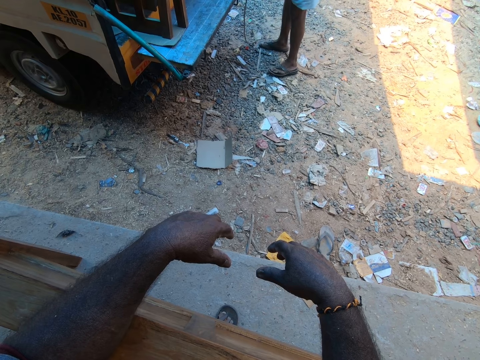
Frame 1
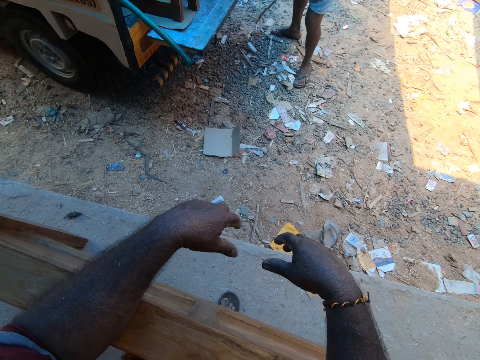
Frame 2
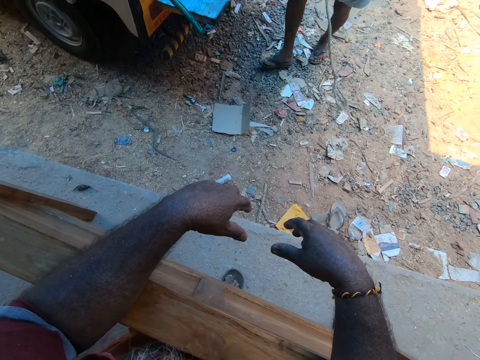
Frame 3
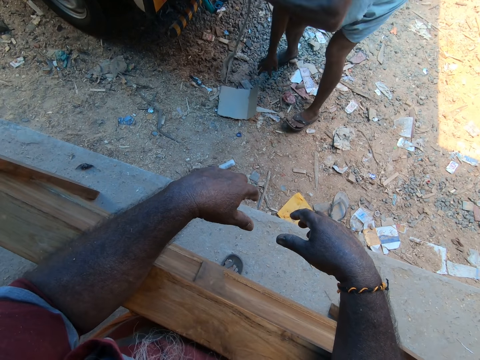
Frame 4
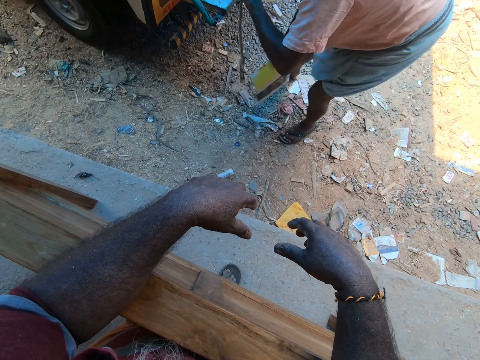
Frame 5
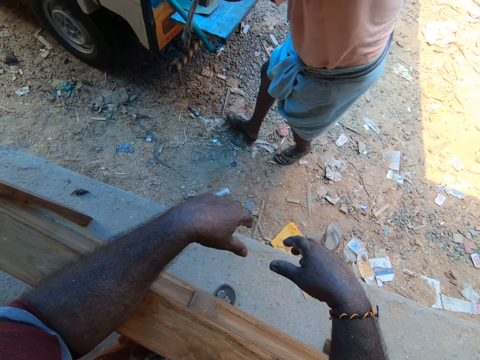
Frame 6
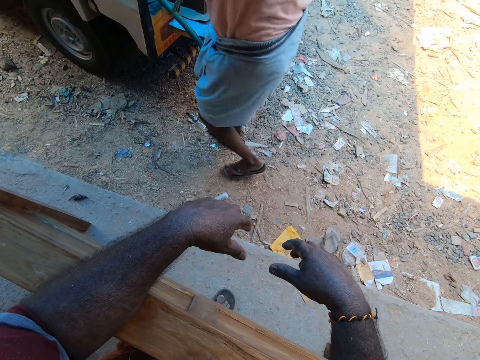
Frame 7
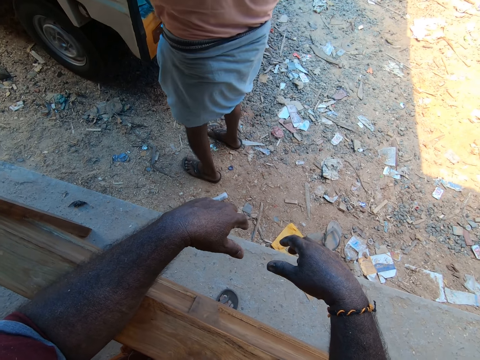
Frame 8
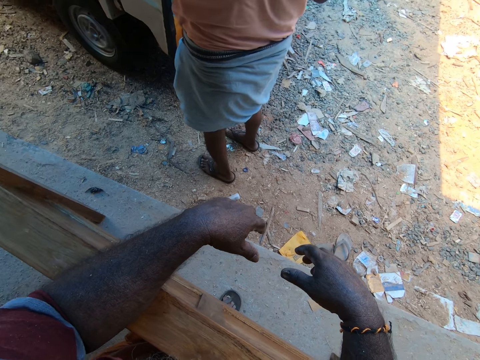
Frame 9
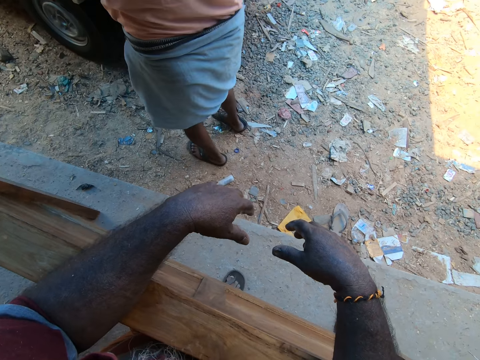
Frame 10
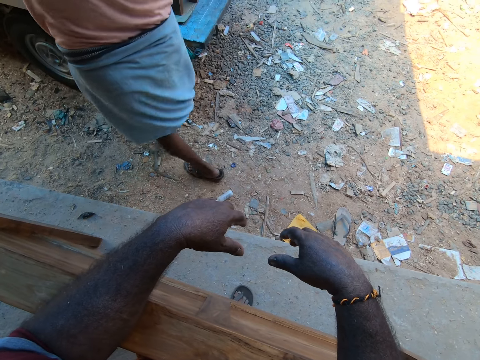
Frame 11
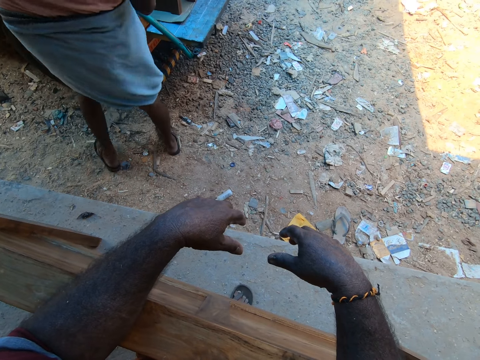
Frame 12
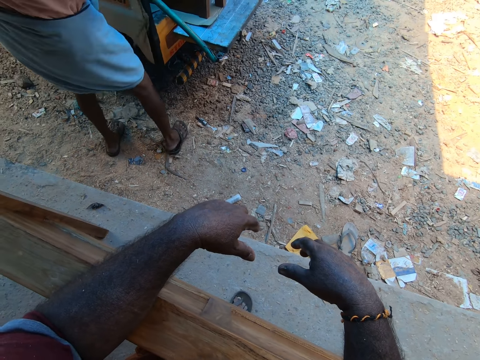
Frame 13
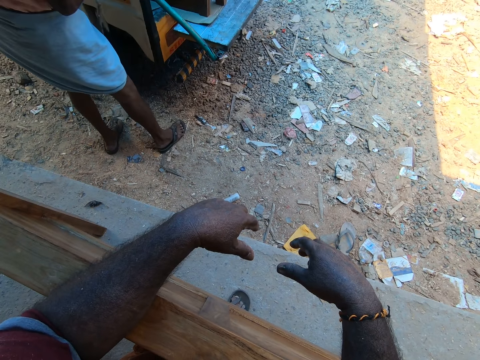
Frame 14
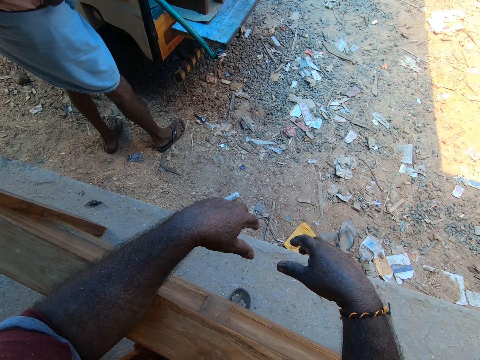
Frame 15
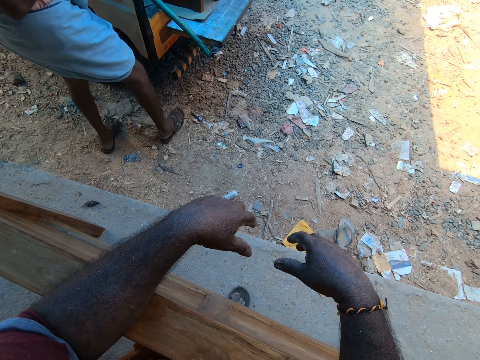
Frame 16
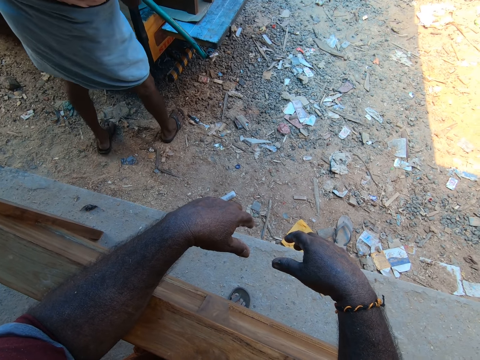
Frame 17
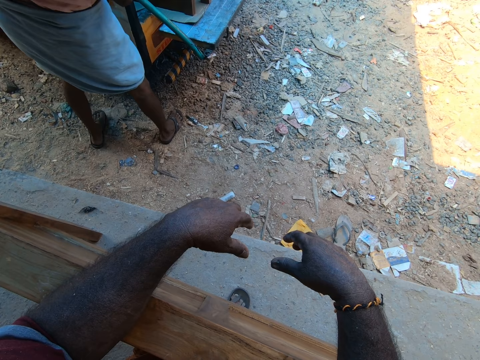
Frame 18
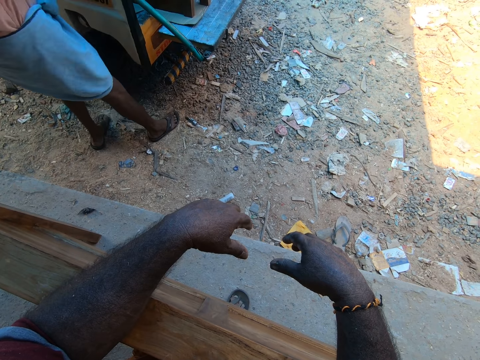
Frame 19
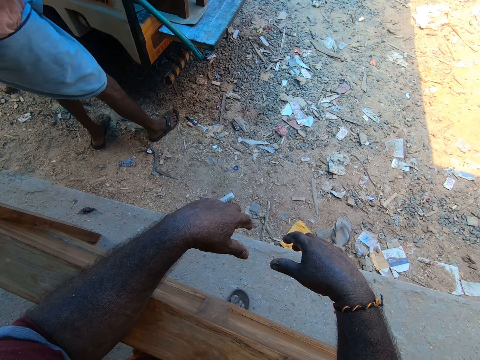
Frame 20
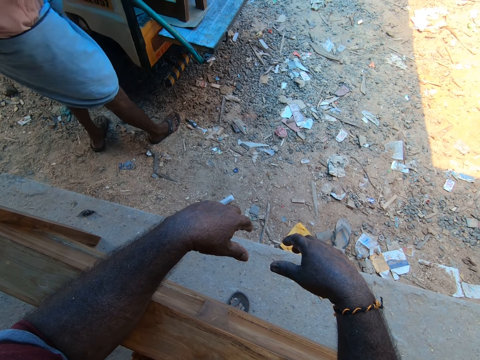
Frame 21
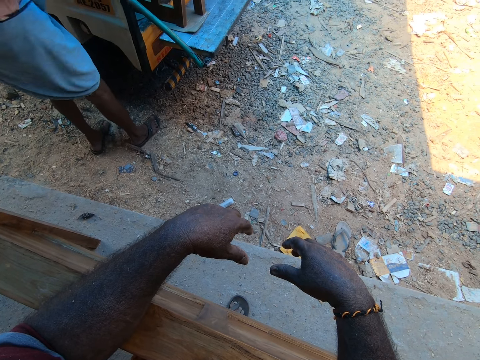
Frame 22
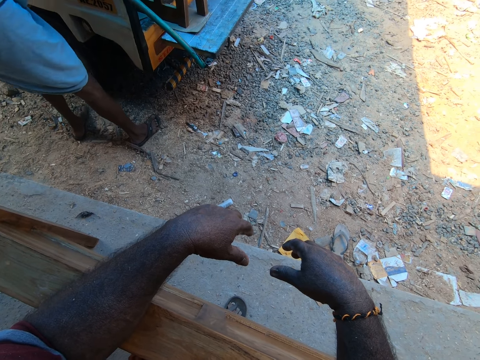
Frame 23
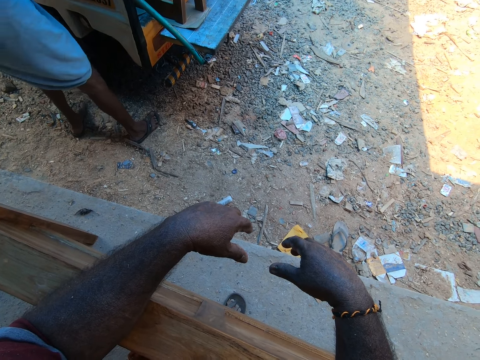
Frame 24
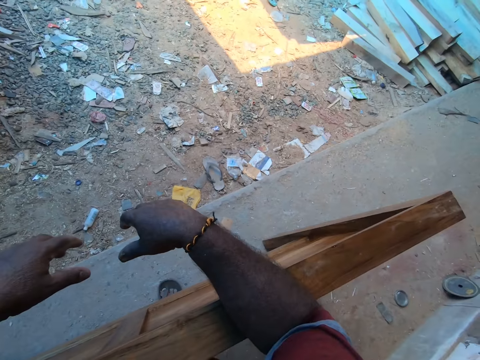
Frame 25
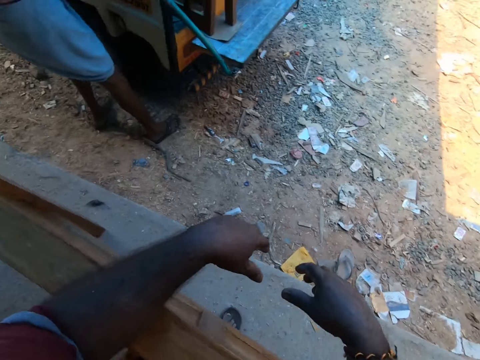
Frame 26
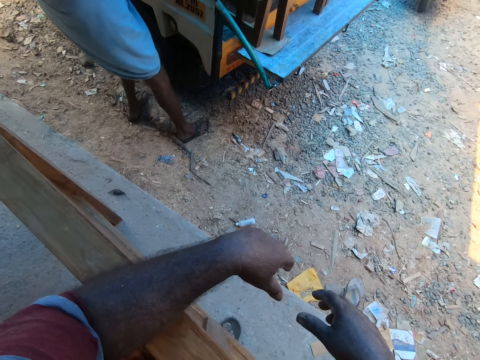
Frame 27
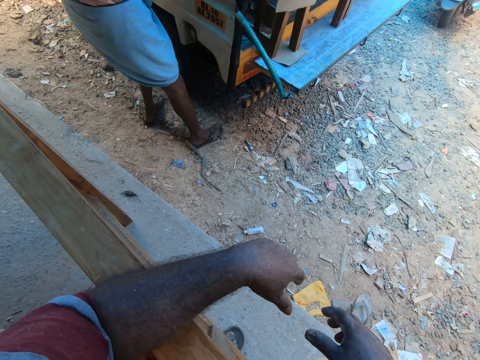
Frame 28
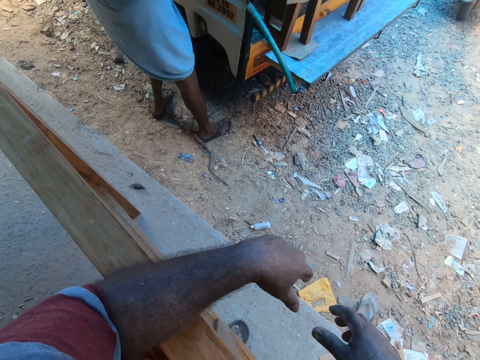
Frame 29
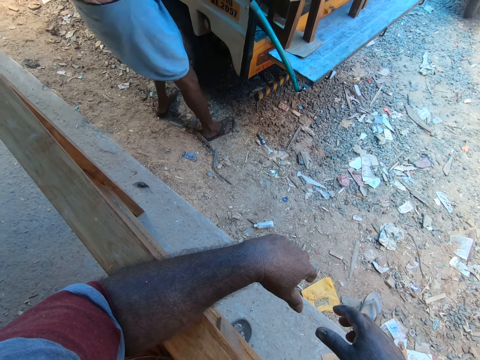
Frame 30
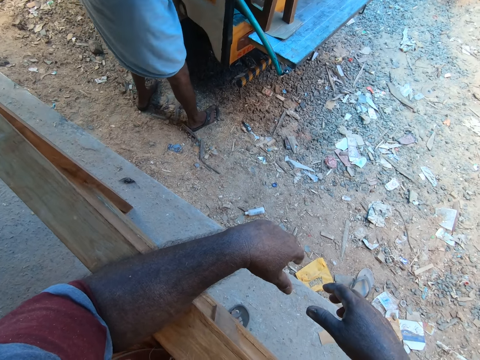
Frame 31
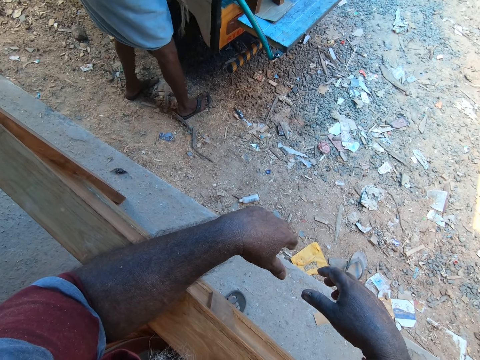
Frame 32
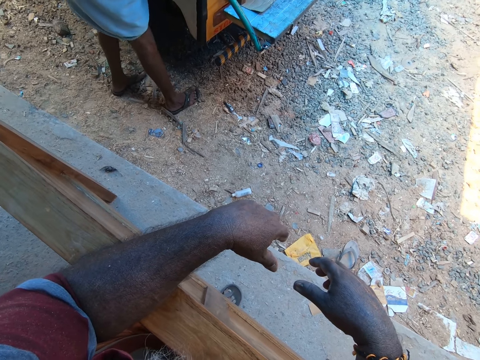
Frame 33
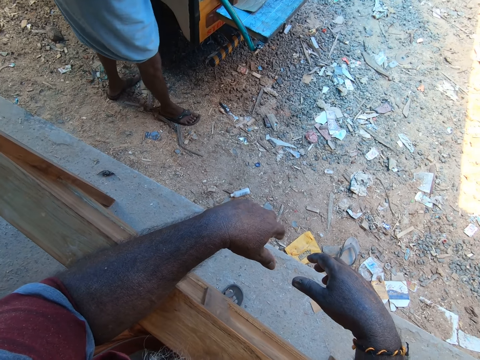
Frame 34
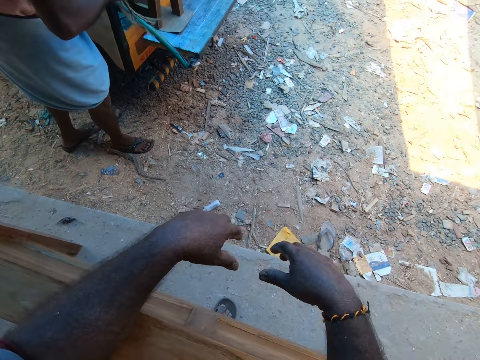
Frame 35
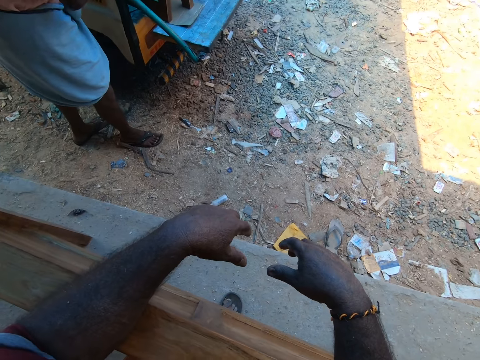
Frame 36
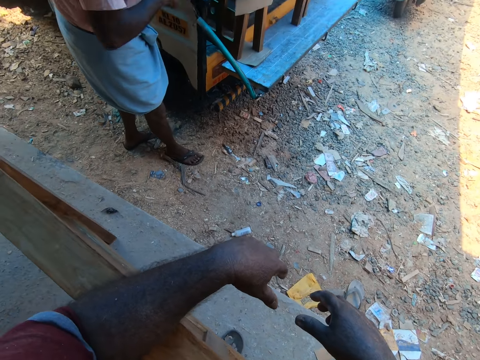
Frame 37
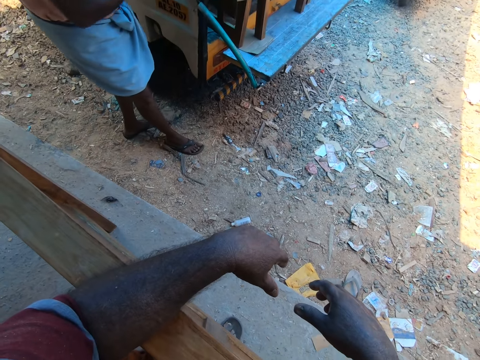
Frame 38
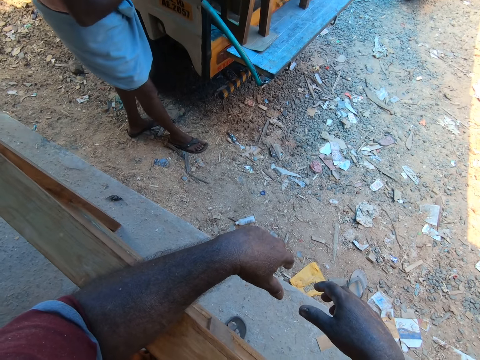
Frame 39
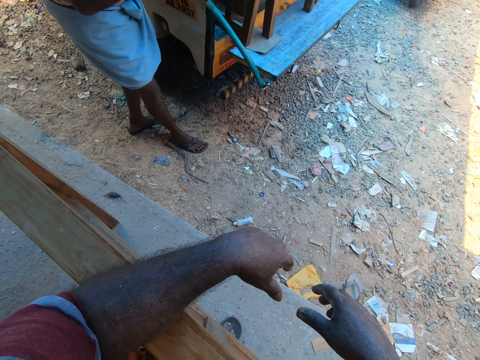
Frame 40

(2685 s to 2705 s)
A man picks up a paper on the ground with his right hand. The camera wearer converses with the man.

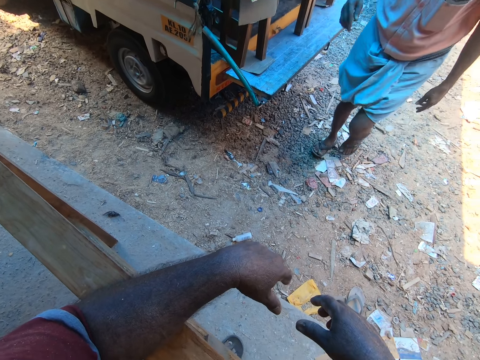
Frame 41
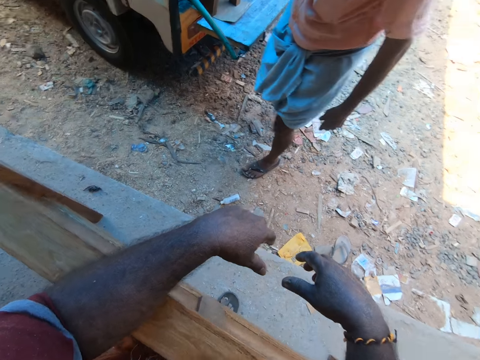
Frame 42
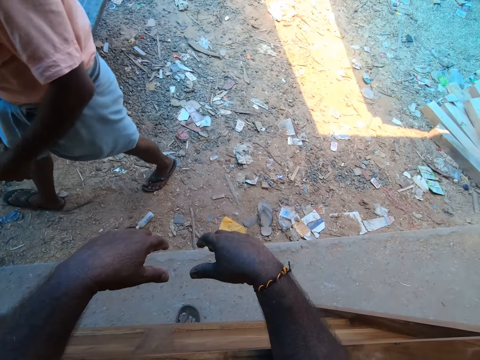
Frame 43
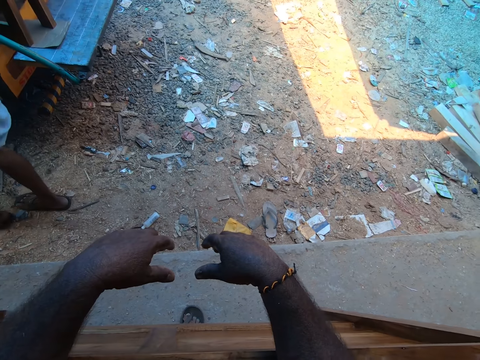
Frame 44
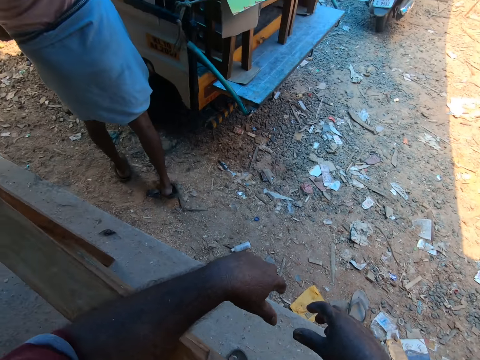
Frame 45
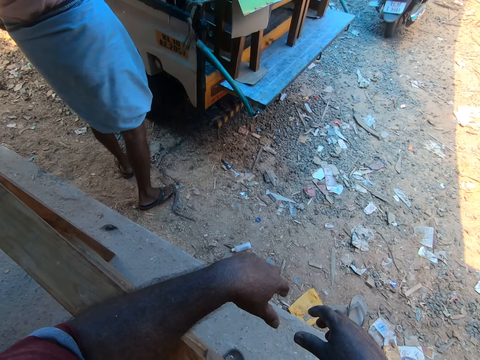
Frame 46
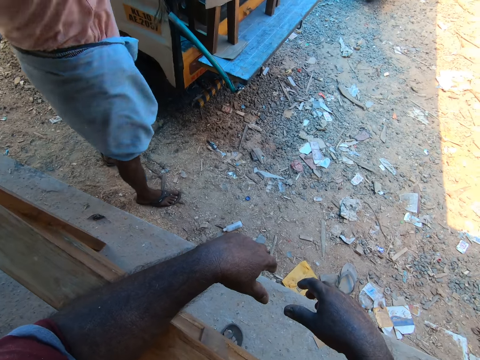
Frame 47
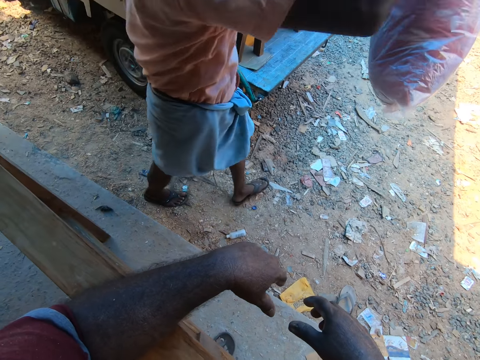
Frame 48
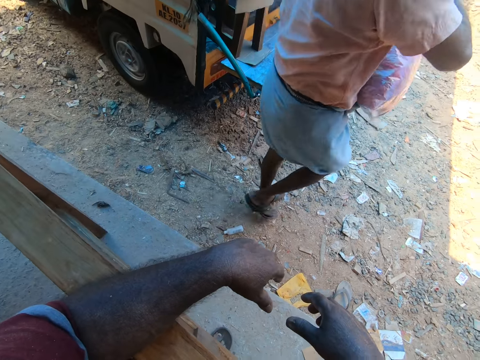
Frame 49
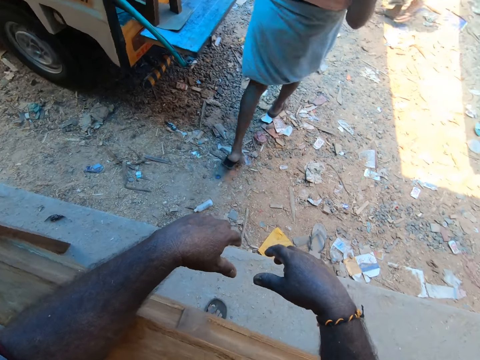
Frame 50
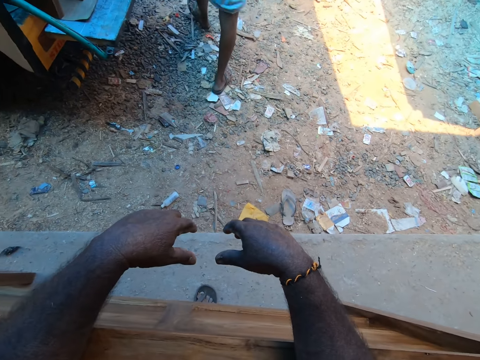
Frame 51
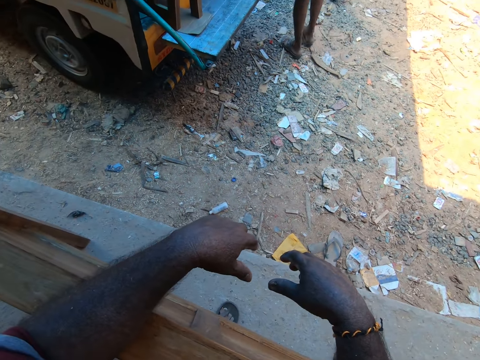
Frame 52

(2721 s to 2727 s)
A man picks up a pillow from the truck with his hands. The camera wearer stares at the man. The man drops the pillow in the truck with his hands.
